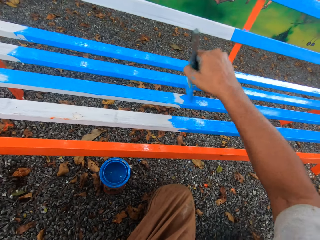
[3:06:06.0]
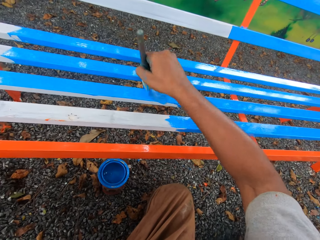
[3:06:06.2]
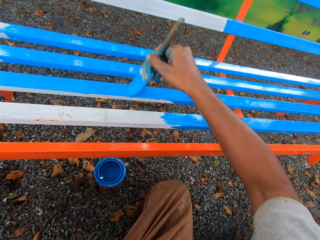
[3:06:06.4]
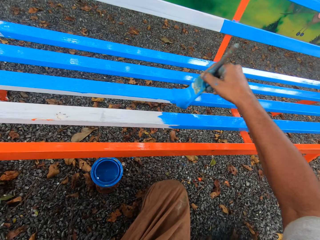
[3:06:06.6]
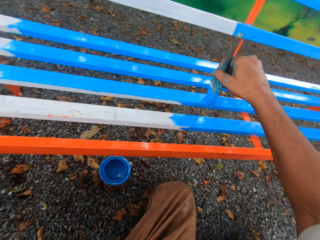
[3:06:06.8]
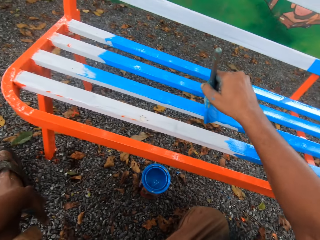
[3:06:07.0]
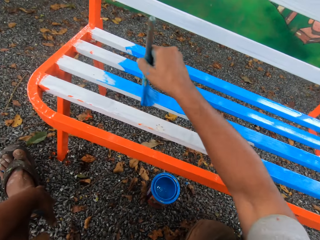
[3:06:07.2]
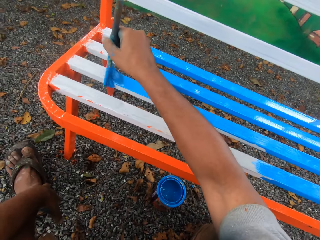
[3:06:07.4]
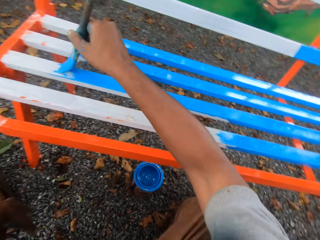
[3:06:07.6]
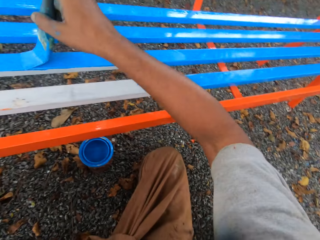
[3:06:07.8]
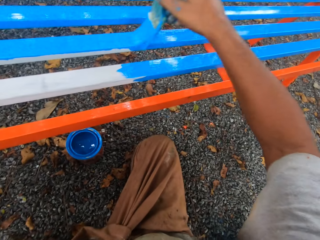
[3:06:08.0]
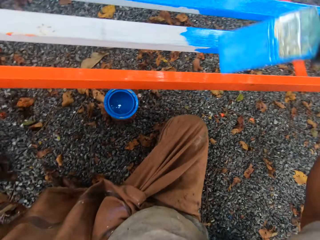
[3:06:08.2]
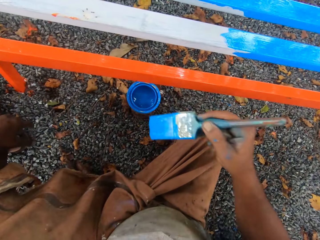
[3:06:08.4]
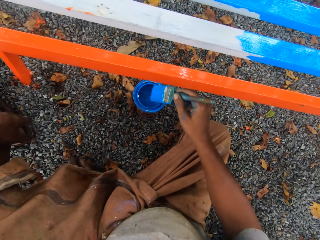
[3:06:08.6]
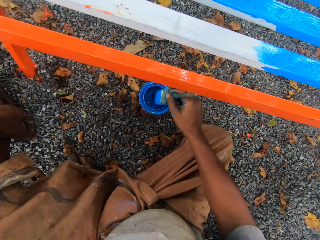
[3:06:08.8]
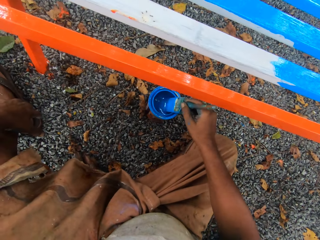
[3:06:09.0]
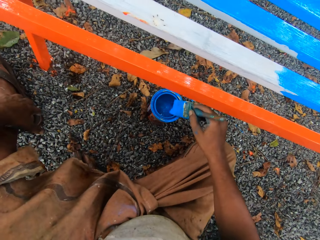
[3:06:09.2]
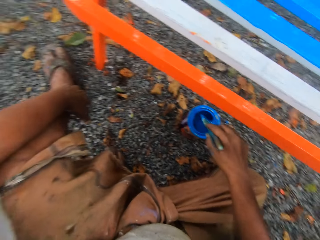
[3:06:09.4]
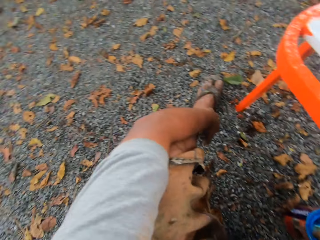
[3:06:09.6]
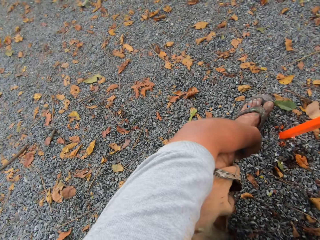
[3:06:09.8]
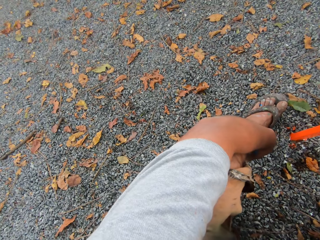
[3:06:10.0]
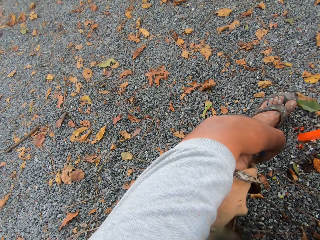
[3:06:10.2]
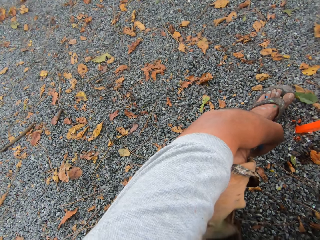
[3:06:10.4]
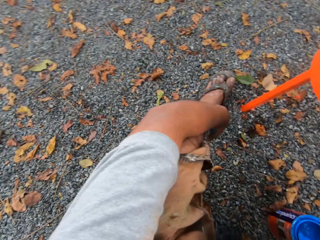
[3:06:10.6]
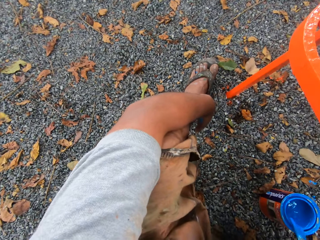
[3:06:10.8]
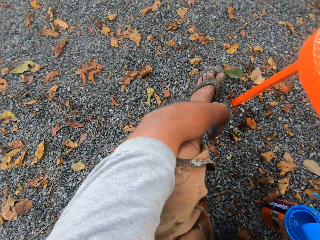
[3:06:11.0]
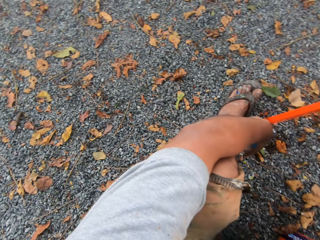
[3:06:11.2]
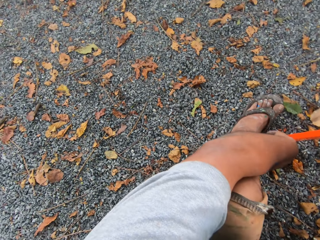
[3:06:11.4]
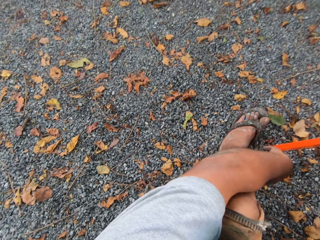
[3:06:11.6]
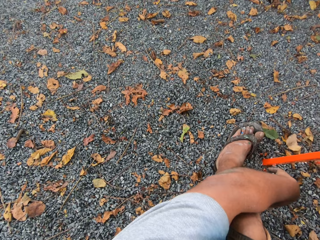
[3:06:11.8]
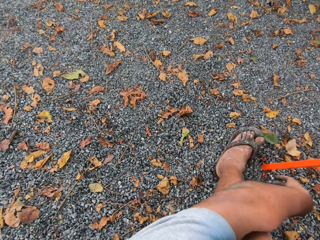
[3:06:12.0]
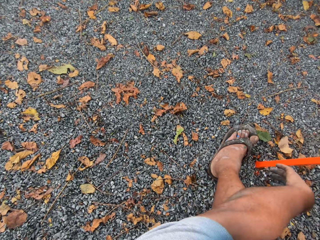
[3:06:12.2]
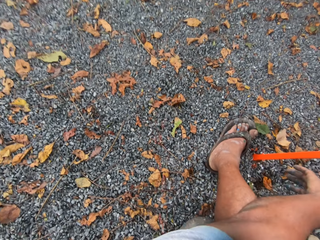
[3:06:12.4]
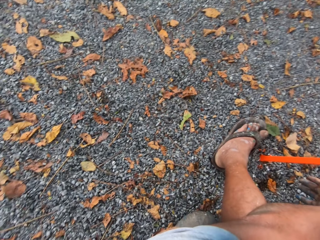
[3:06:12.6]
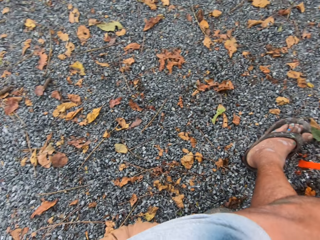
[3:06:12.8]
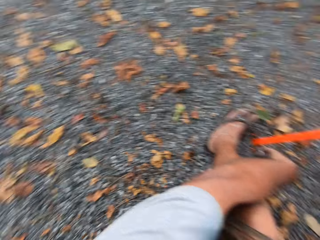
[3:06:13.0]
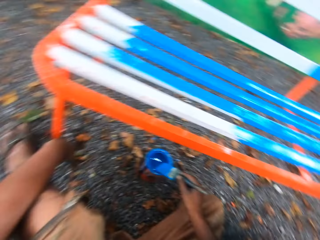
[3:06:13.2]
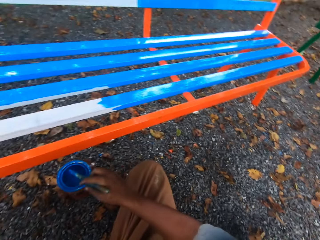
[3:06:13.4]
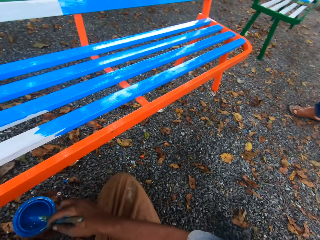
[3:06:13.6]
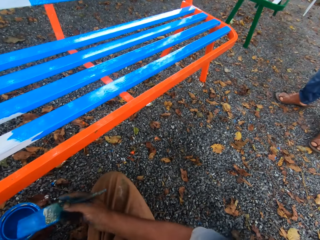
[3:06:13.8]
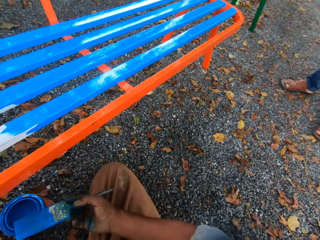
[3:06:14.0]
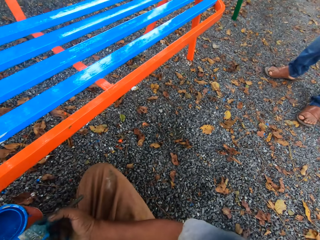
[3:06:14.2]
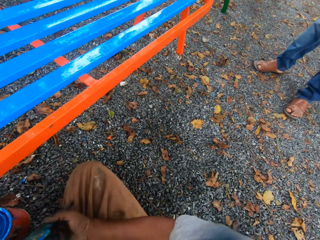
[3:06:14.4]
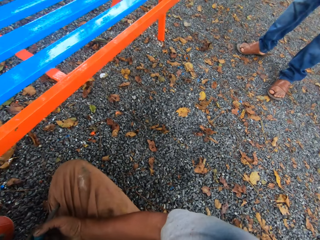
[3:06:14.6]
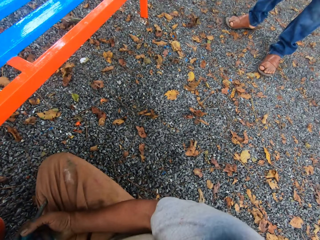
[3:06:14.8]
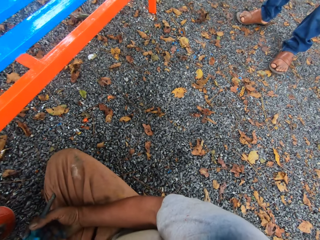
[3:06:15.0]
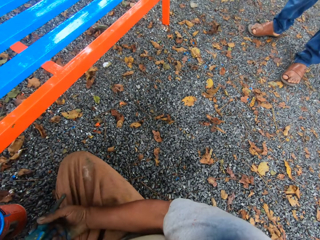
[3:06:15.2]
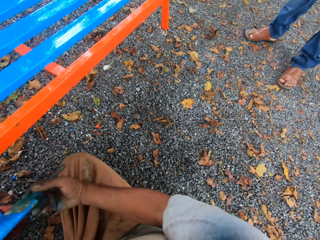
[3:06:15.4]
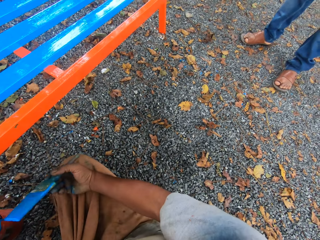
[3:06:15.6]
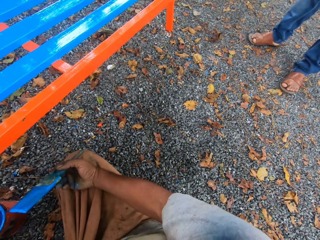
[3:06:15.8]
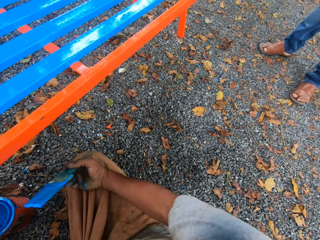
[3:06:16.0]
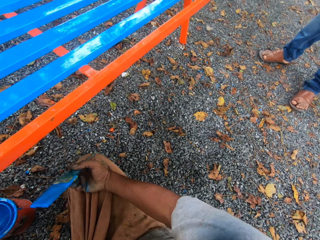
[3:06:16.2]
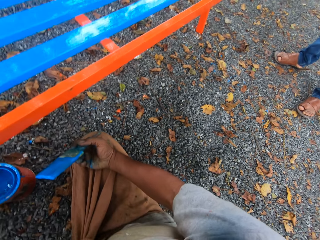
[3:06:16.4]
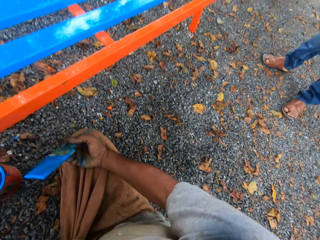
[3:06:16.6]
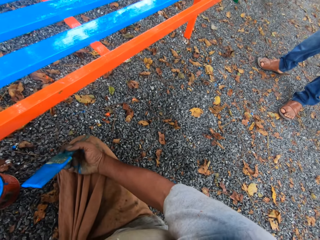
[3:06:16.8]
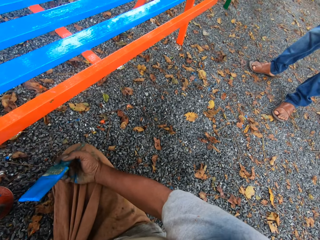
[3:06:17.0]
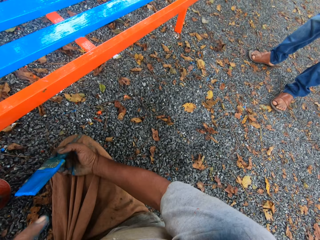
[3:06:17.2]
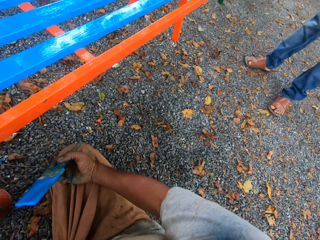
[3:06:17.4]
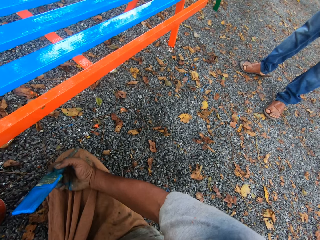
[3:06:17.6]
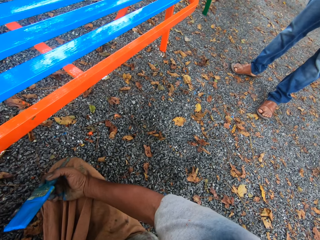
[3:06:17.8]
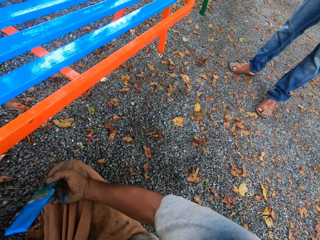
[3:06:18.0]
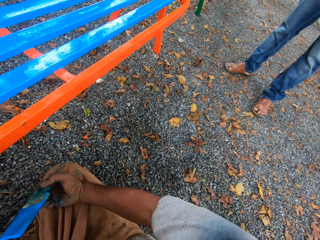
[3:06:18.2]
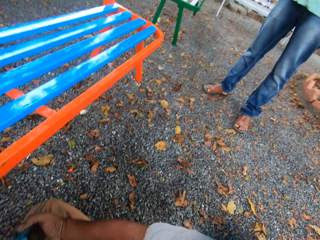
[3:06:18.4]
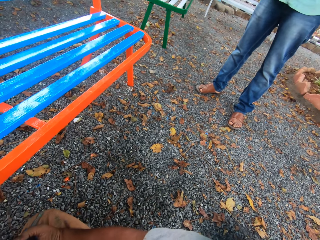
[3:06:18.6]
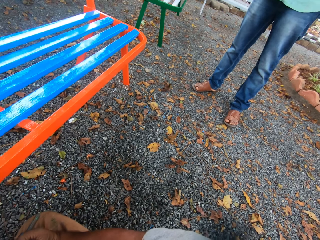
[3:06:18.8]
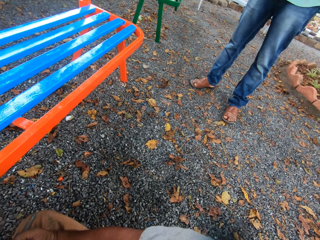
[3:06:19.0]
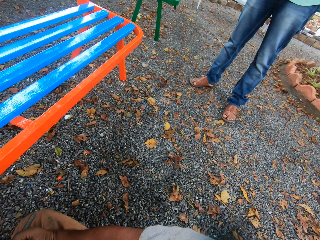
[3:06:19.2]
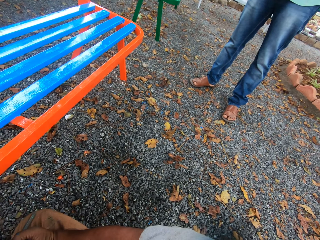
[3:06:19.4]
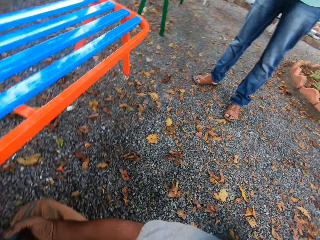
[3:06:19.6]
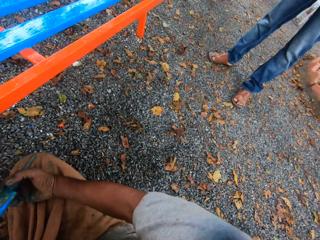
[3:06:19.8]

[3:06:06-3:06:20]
The camera wearer dips the paint brush in his right hand into the container of paint on the floor. He cleans the paint brush with the mouth of the paint container. He looks down on the ground. He spits on the ground. A person stands beside the camera wearer. The camera wearer moves his hands.

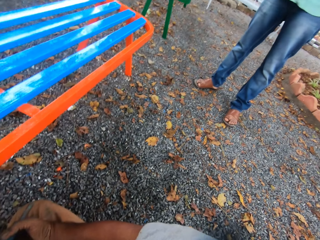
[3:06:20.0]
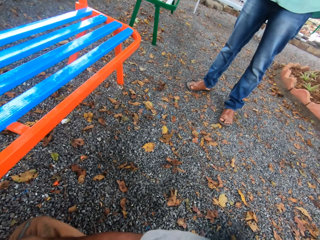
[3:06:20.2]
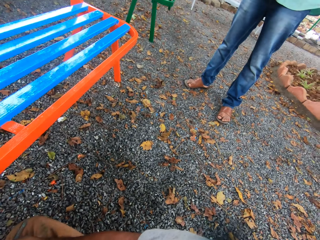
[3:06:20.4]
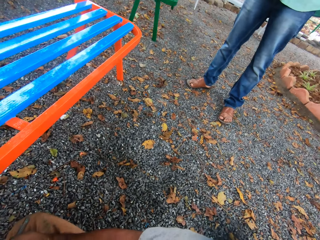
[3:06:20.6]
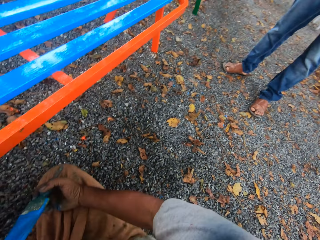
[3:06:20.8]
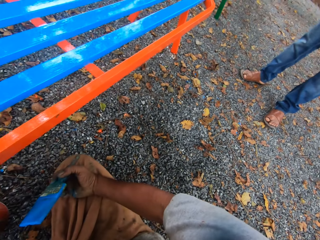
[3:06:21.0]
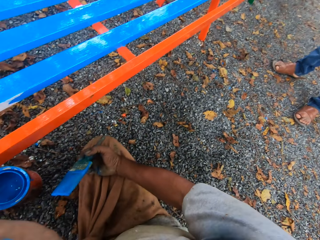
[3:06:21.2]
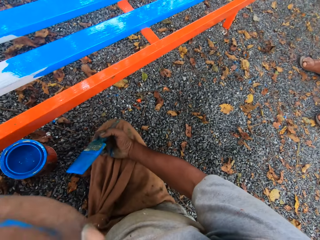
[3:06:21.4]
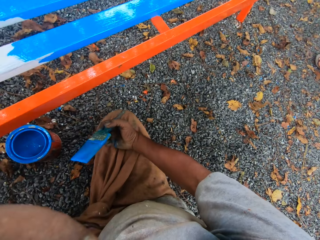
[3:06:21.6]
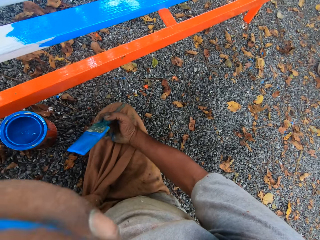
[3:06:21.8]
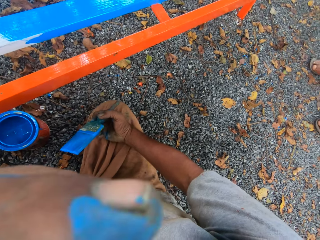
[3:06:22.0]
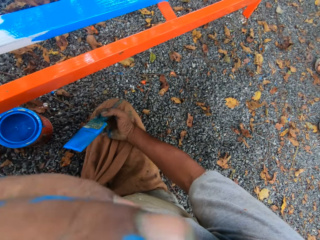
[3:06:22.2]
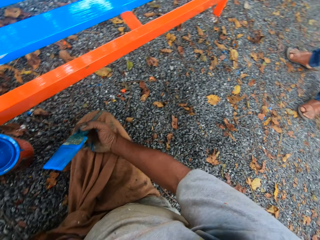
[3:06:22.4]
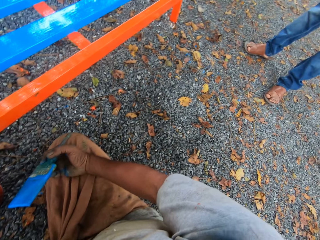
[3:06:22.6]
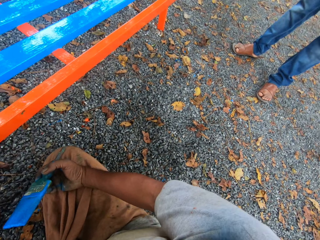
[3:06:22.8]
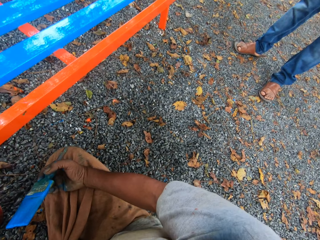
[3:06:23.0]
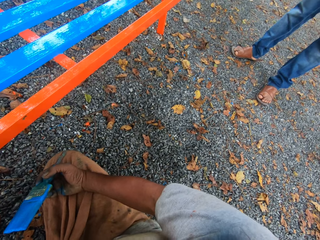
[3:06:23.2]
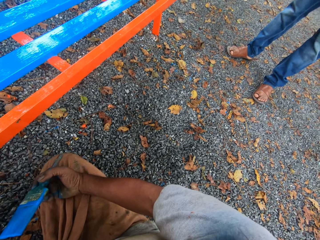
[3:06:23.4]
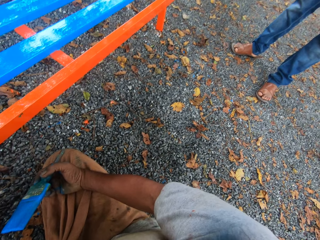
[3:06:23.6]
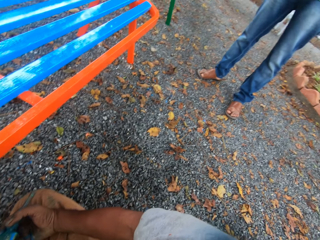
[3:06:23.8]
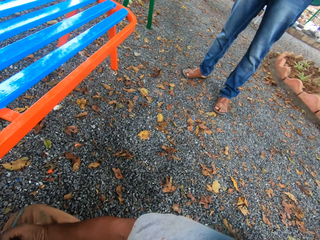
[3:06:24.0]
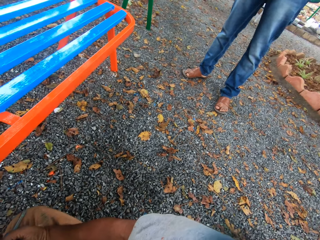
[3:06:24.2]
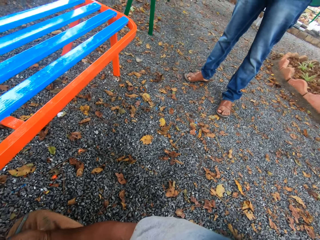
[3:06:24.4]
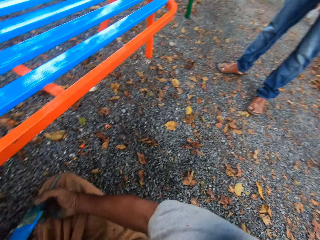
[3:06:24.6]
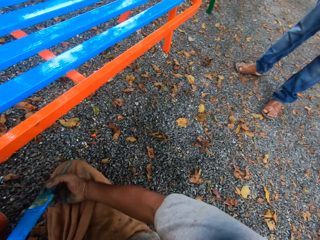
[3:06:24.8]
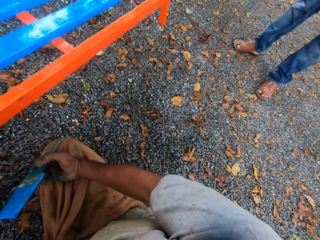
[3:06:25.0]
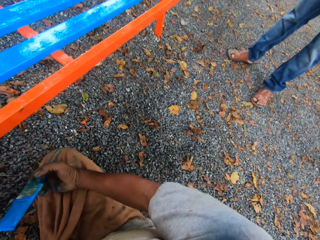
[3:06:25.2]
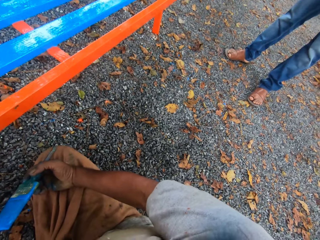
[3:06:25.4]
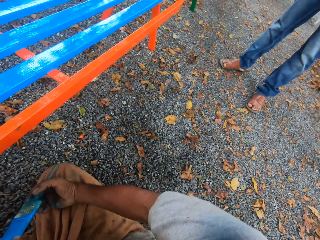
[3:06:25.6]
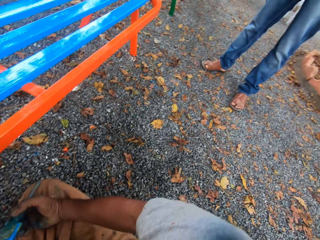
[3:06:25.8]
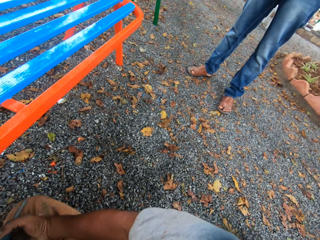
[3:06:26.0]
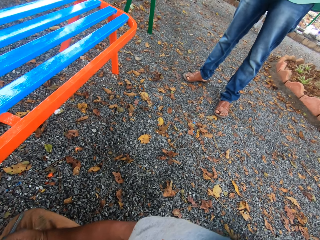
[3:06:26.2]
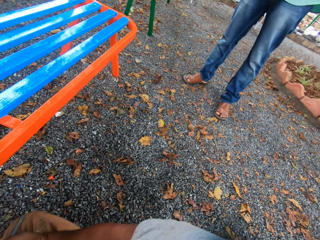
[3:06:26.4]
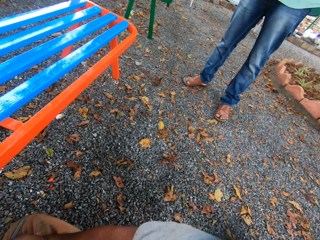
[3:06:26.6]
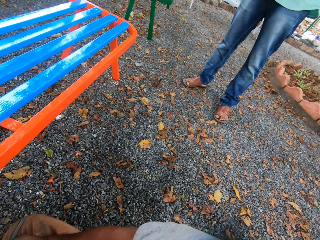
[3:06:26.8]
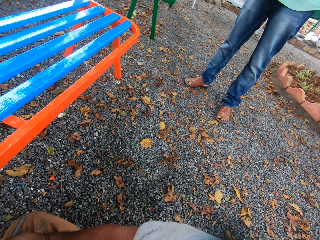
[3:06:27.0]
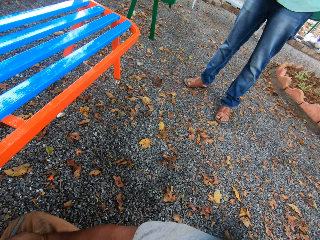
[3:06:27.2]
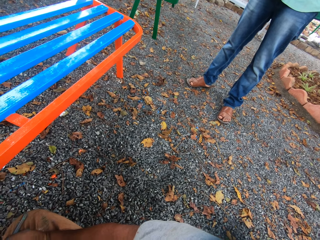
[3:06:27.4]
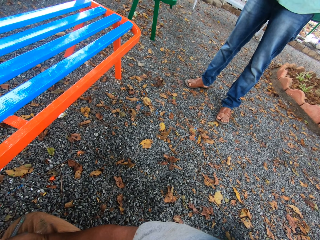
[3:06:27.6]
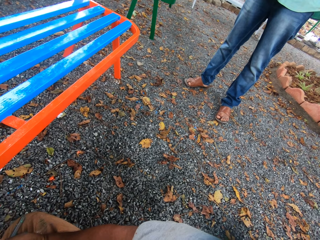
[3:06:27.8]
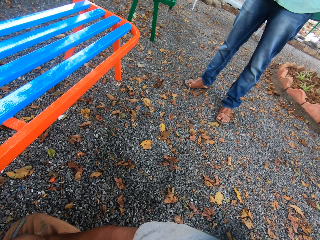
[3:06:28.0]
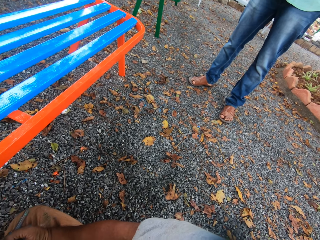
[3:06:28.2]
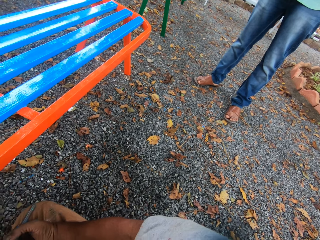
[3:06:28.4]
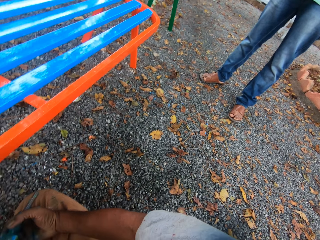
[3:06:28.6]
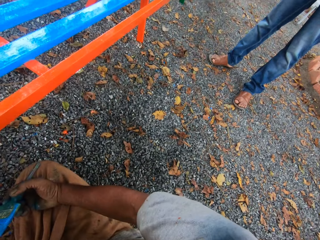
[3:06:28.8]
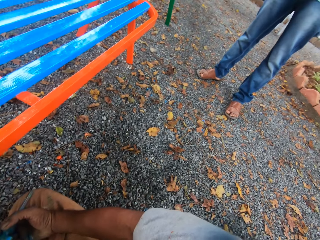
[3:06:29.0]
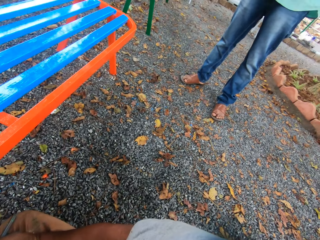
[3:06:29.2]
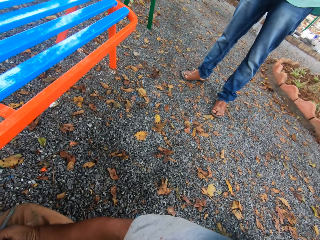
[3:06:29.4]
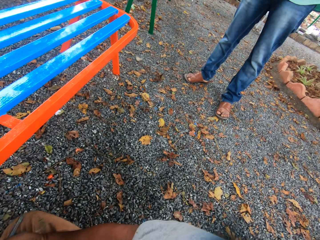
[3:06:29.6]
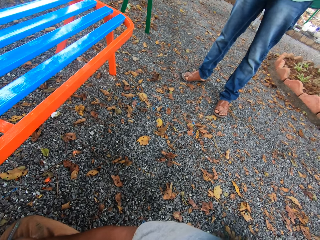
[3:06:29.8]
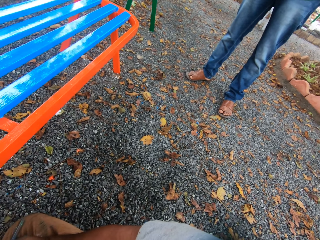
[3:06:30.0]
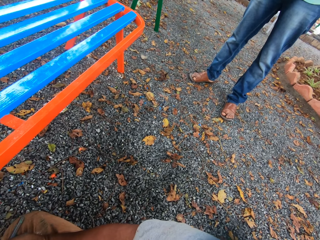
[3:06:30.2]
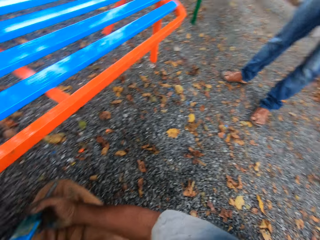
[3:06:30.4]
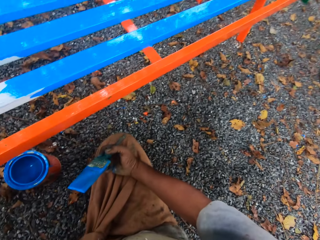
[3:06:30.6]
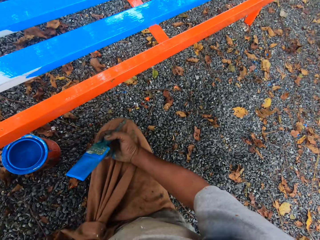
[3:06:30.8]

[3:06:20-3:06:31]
The camera wearer does something. He touches his face. He interacts with a person.
